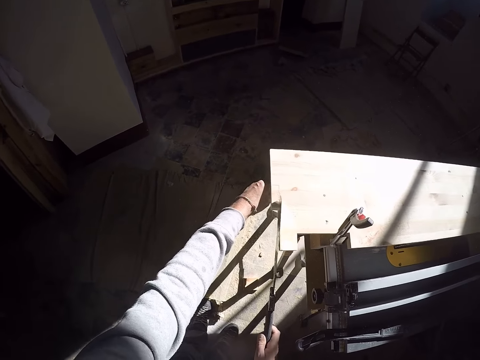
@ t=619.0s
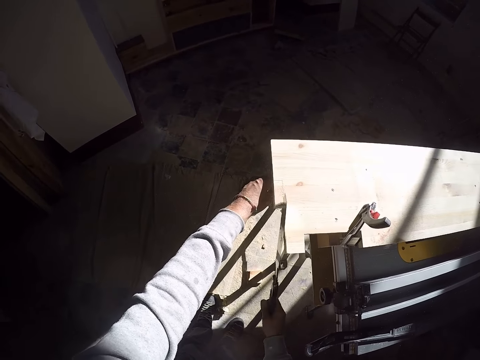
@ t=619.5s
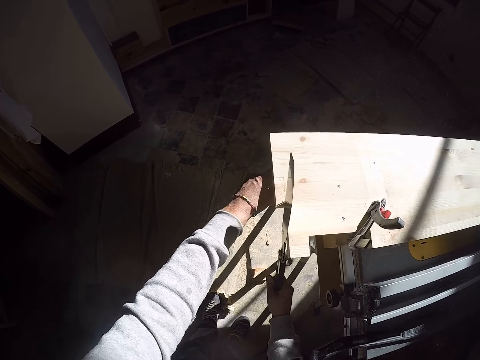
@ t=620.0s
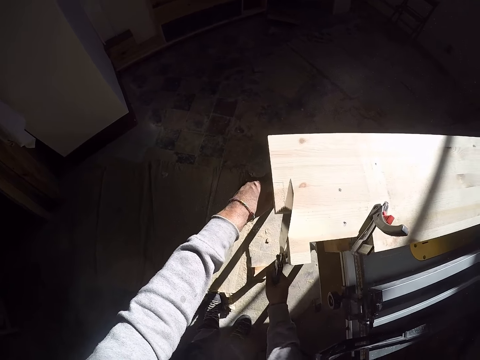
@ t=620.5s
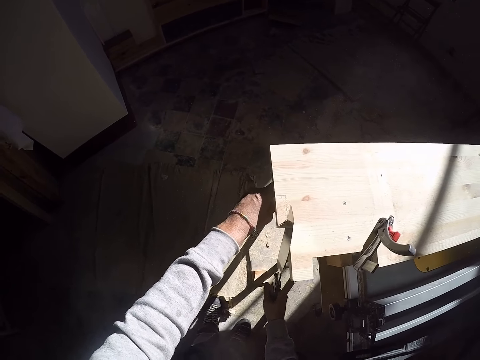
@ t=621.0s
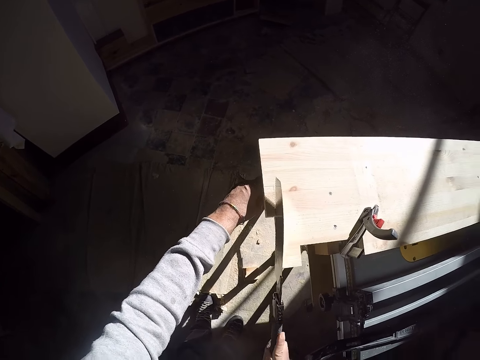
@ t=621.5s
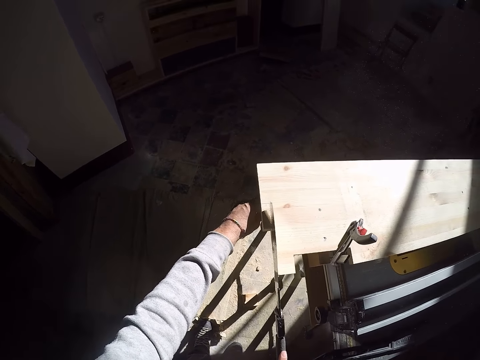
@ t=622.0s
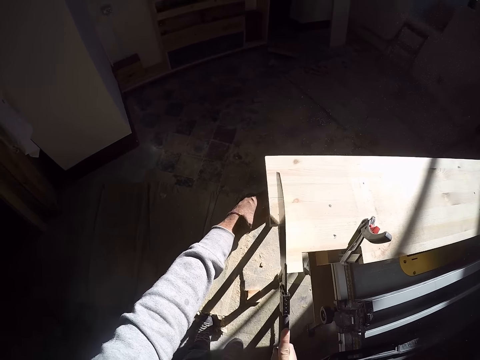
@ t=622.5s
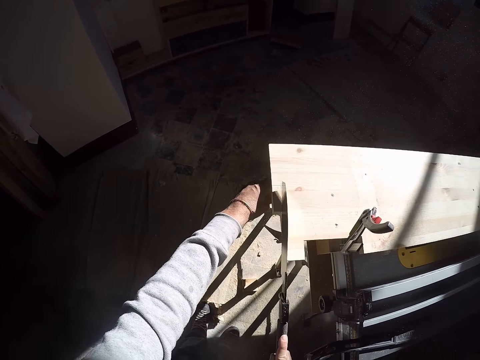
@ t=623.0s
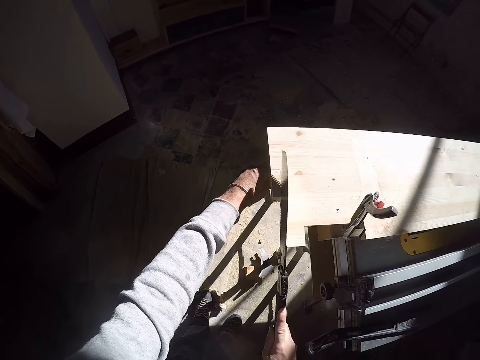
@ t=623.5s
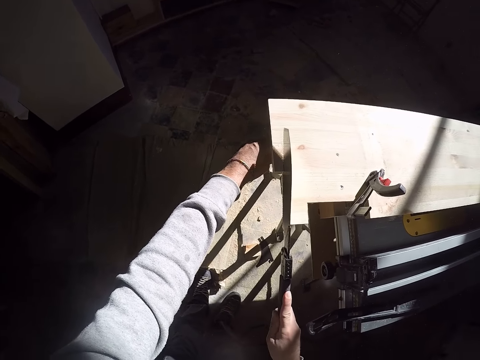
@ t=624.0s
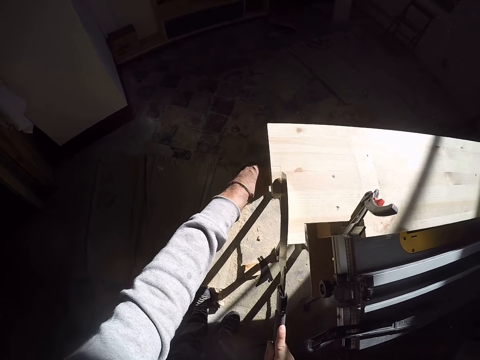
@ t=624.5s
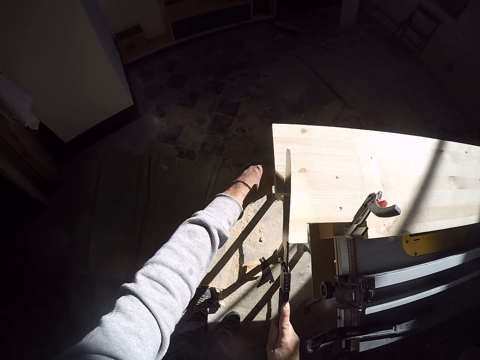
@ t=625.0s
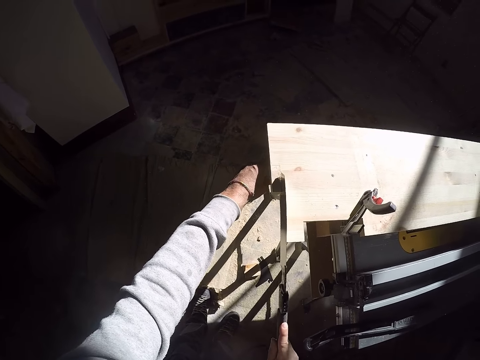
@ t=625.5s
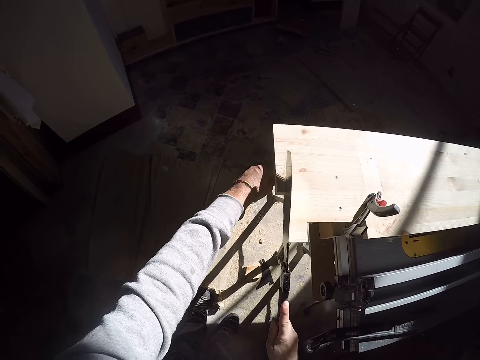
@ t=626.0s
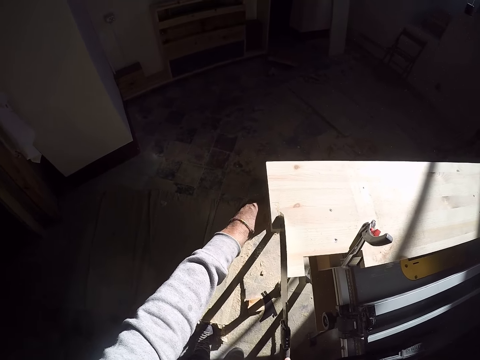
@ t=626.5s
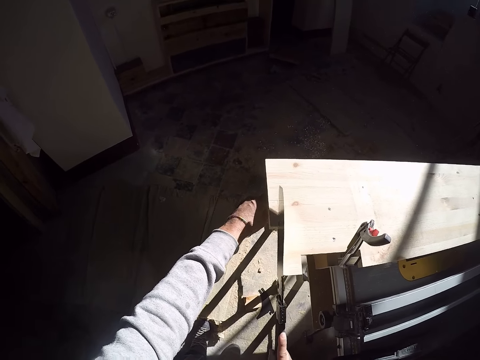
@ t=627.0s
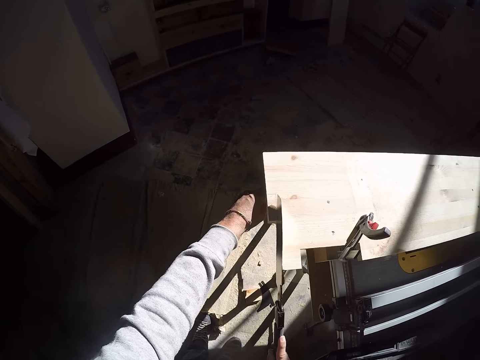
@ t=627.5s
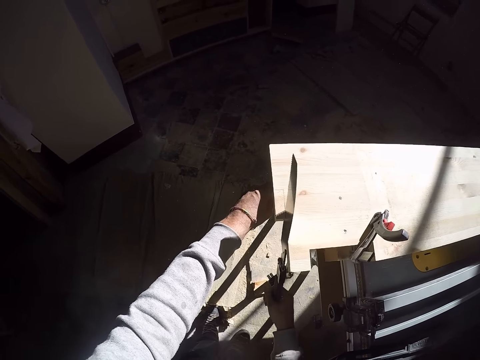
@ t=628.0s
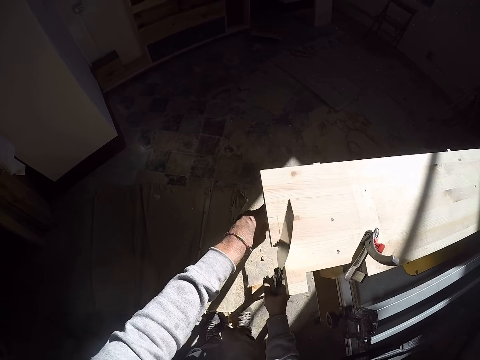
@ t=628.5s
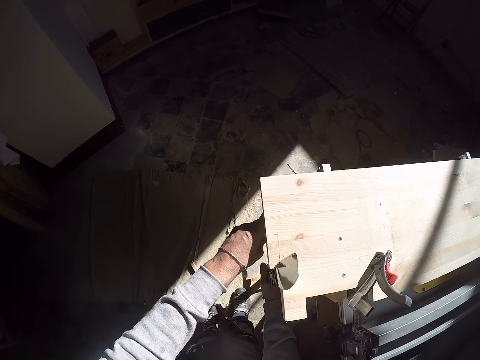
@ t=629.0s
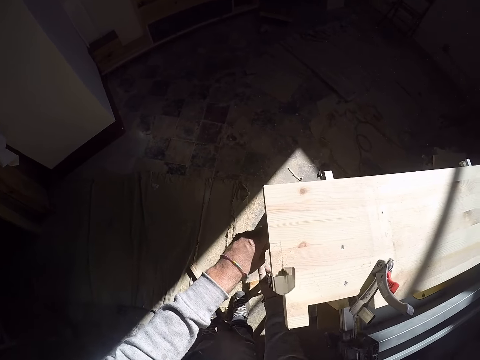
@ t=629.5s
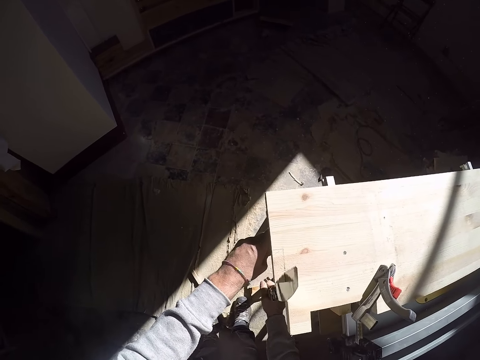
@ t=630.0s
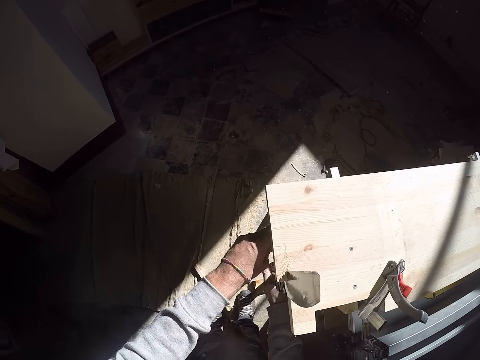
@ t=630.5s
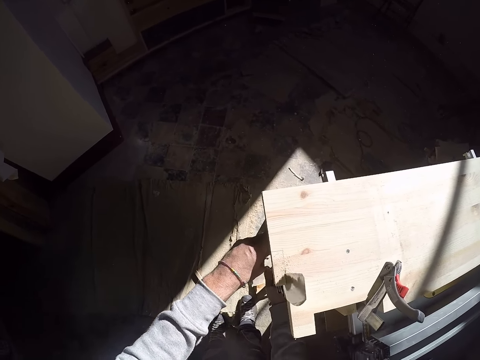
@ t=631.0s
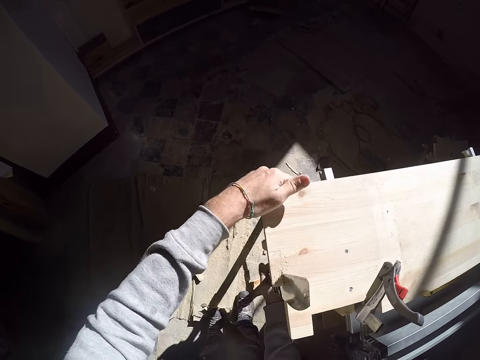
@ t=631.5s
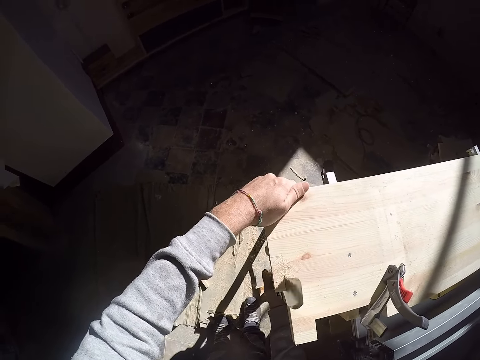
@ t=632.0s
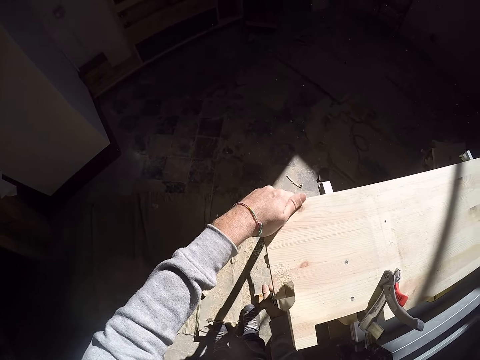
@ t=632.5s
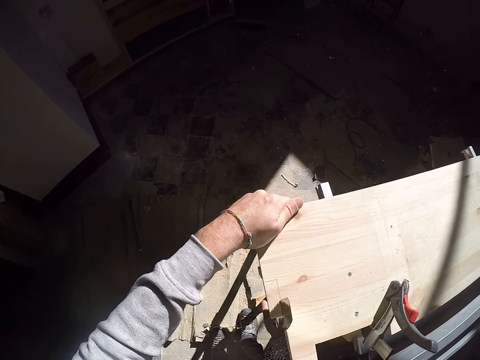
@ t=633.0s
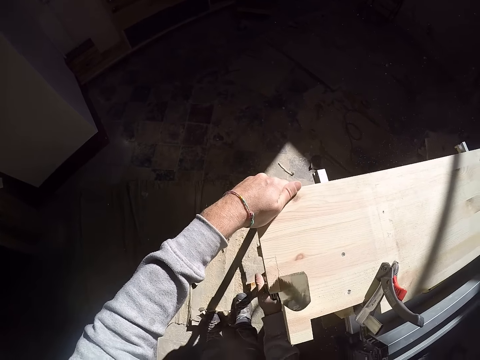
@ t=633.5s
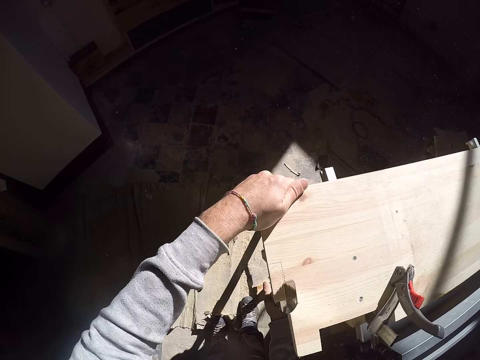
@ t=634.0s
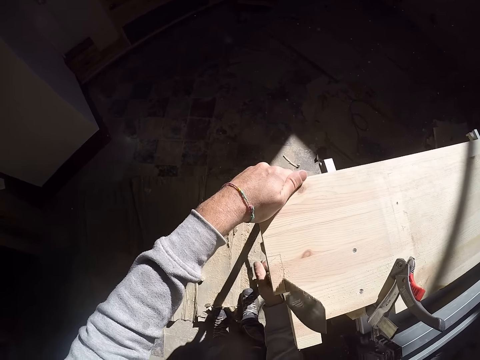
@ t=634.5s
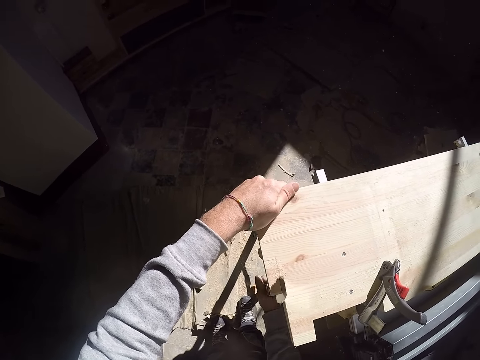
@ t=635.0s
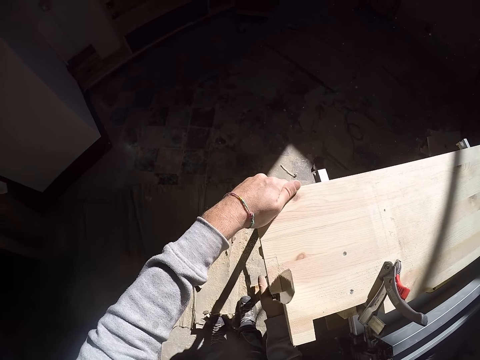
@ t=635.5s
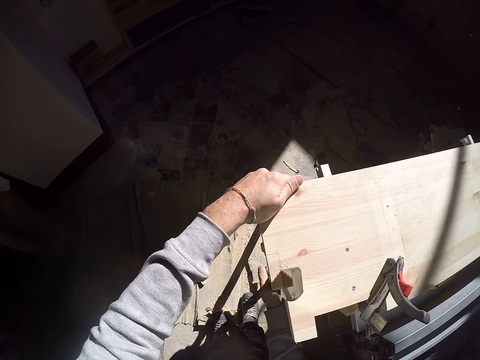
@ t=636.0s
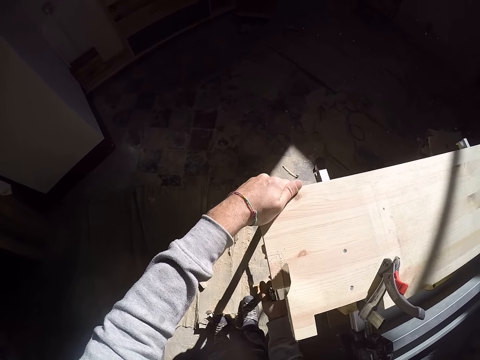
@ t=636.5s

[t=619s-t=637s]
The camera wearer holds the plank or timber underneath with his left hand and cuts the plank on the jointer with the handsaw in his right hand. He holds the plank to the jointer with his left hand. He cuts the timber with the saw.

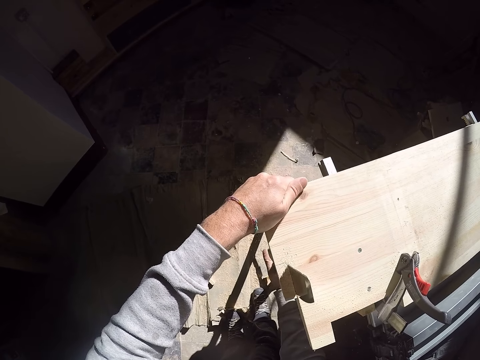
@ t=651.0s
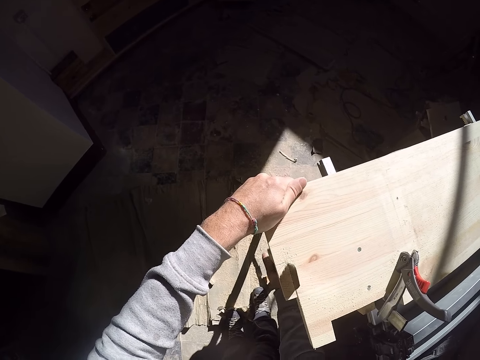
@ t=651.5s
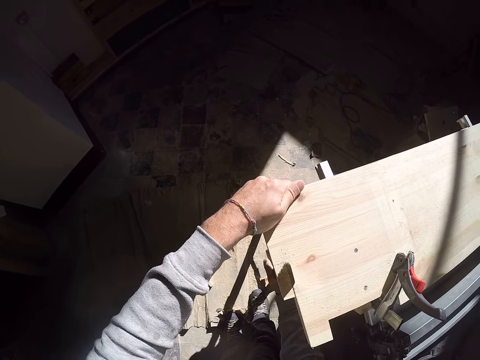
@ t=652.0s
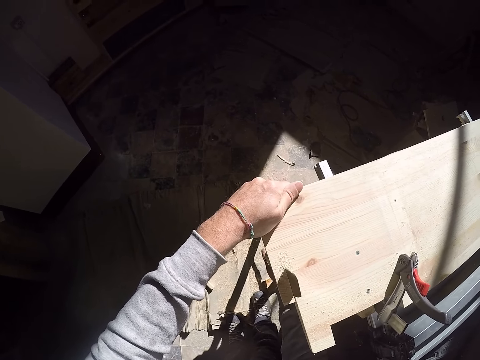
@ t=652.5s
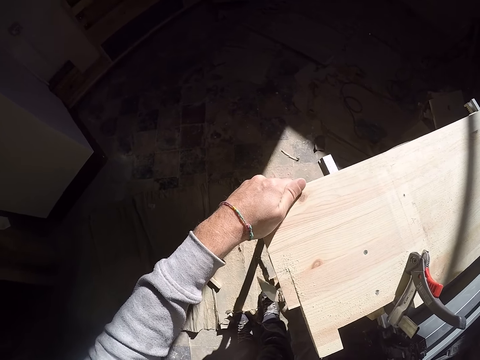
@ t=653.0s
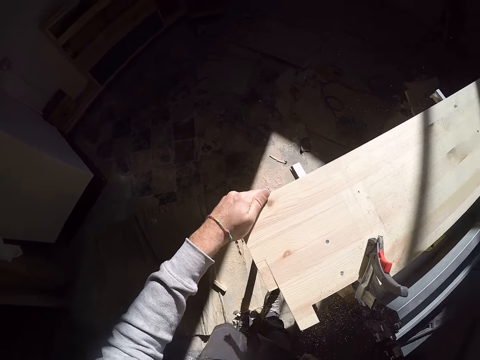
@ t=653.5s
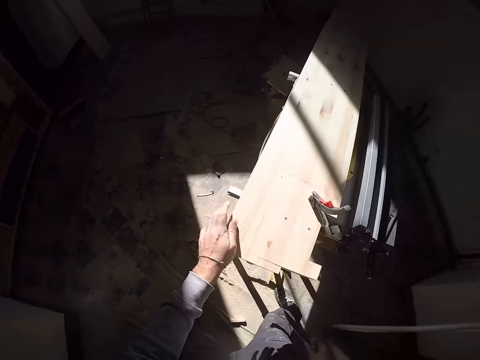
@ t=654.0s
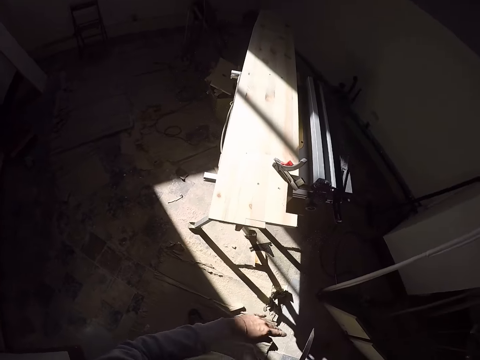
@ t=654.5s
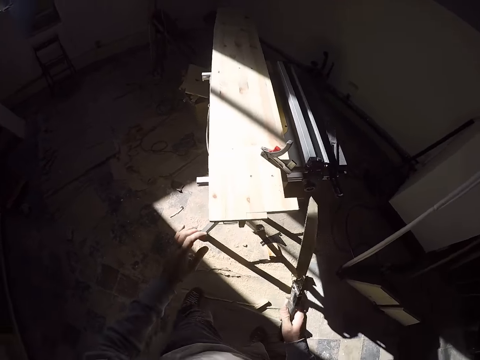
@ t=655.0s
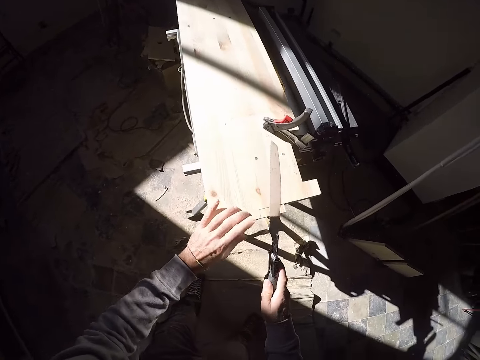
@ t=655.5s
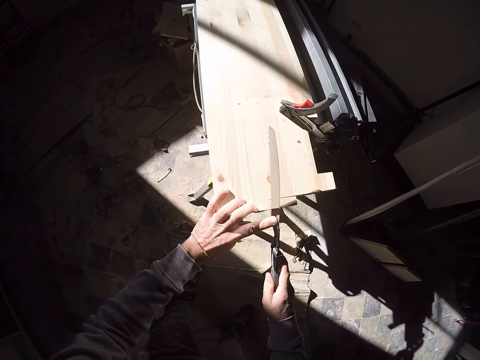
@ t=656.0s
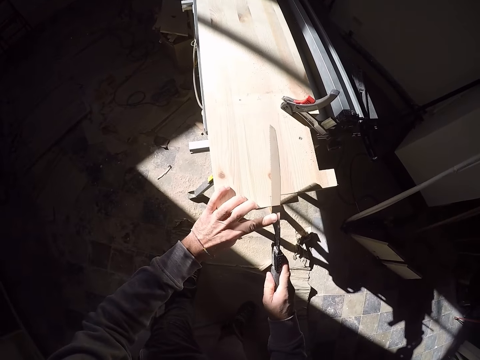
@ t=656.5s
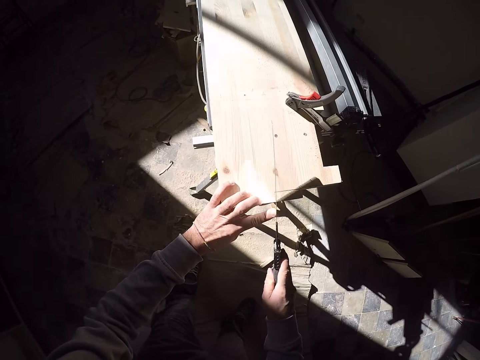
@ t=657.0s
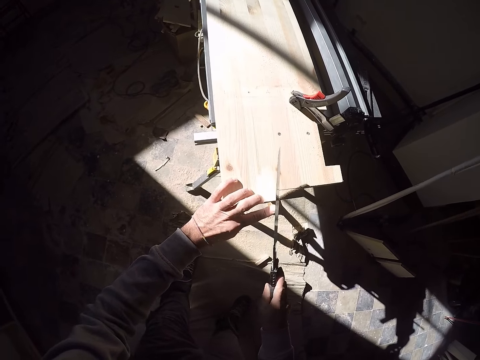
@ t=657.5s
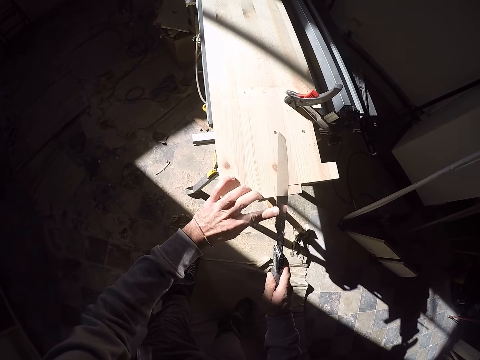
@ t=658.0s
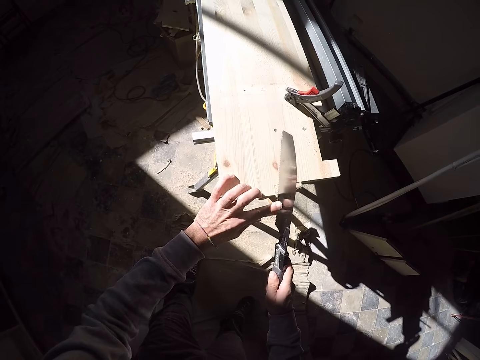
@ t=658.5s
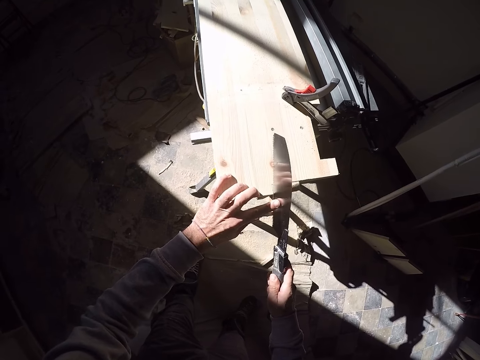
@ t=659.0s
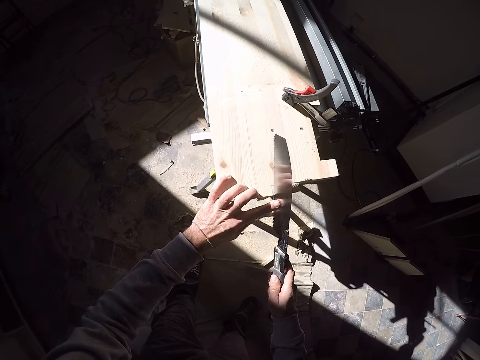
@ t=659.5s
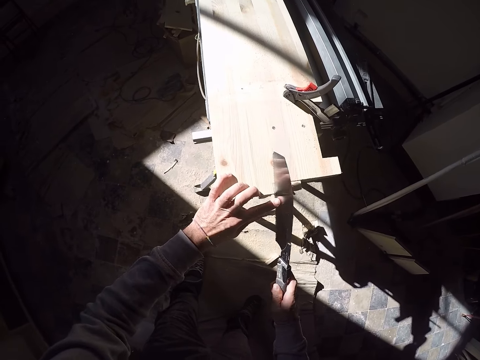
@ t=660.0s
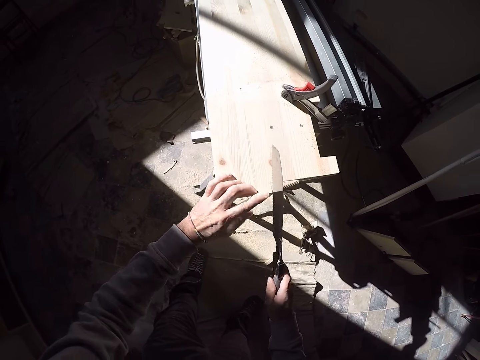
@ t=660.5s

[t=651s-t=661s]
The camera wearer removes the handsaw in his right hand from the plank or timber in his left hand on the jointer. He dusts the plank on the jointer with his left hand. He puts the saw on the timber. He holds the handsaw to the plank on the jointer with both hands. He touches a blade on the saw. He cuts the timber.
